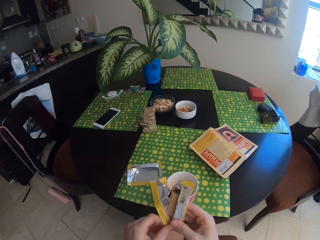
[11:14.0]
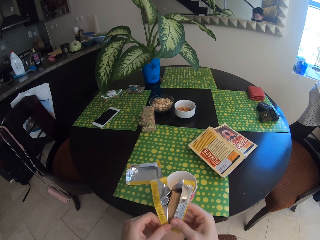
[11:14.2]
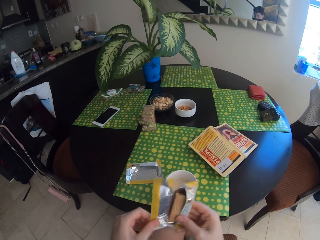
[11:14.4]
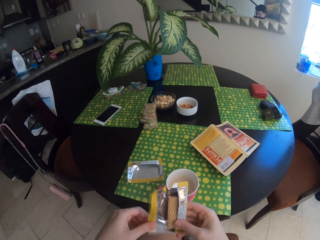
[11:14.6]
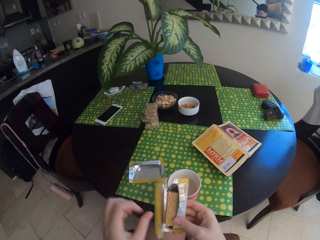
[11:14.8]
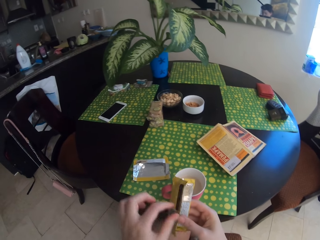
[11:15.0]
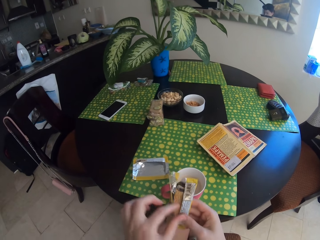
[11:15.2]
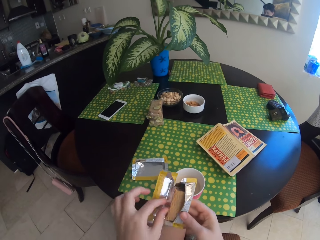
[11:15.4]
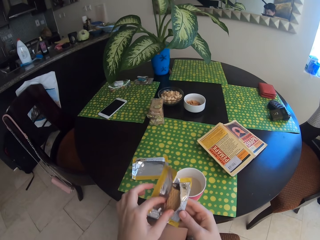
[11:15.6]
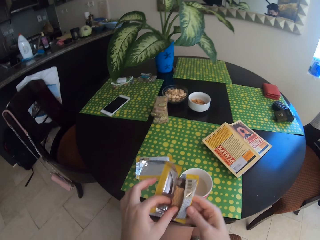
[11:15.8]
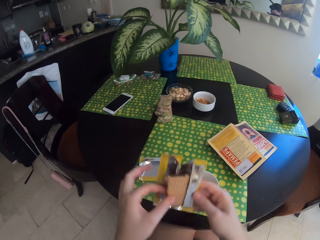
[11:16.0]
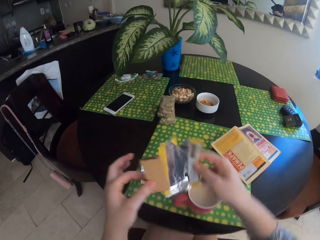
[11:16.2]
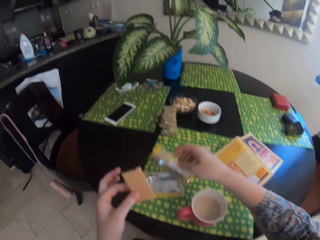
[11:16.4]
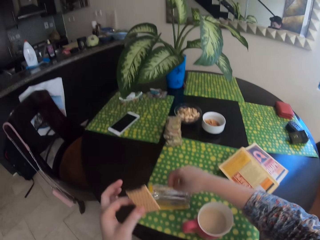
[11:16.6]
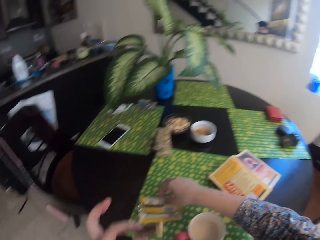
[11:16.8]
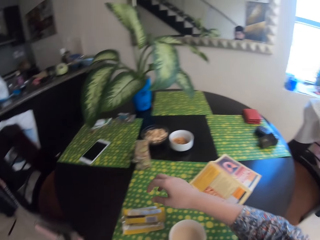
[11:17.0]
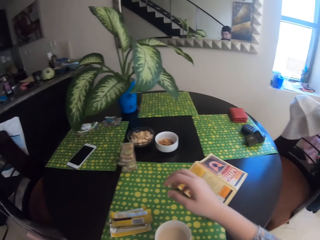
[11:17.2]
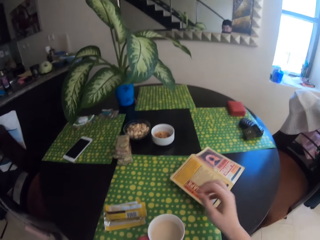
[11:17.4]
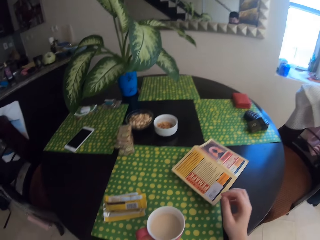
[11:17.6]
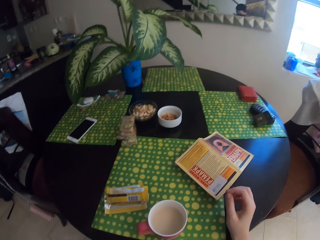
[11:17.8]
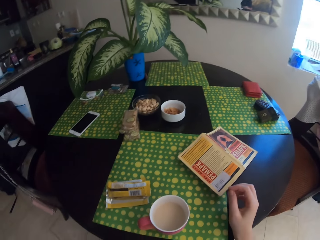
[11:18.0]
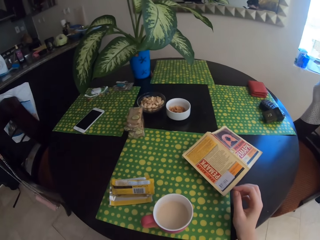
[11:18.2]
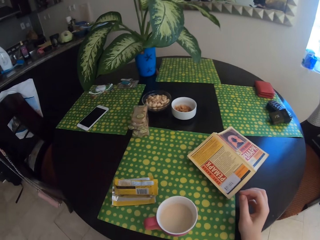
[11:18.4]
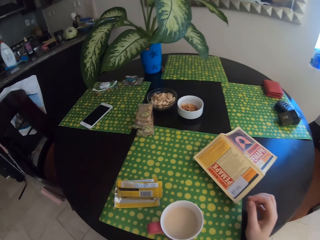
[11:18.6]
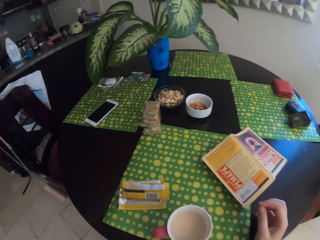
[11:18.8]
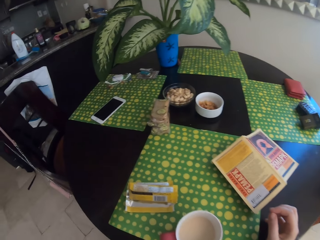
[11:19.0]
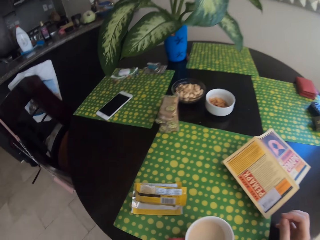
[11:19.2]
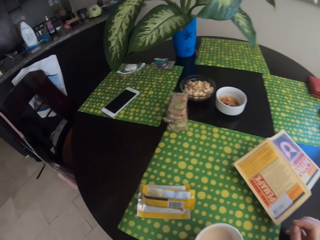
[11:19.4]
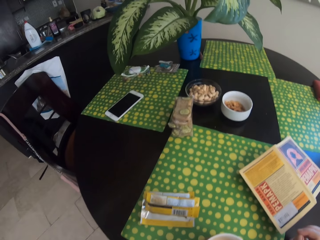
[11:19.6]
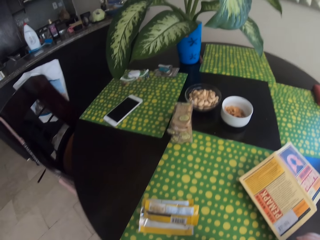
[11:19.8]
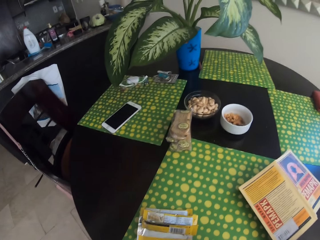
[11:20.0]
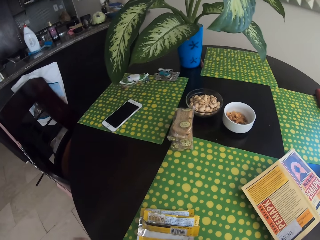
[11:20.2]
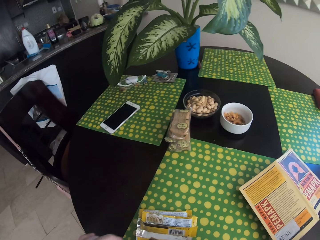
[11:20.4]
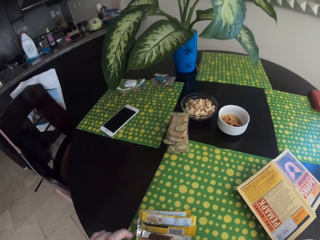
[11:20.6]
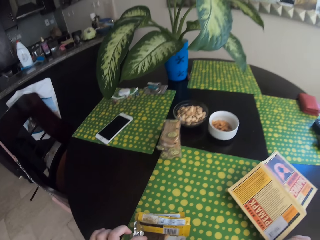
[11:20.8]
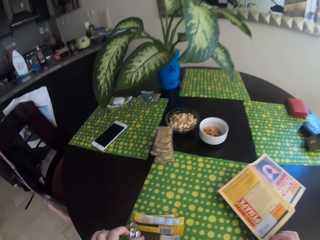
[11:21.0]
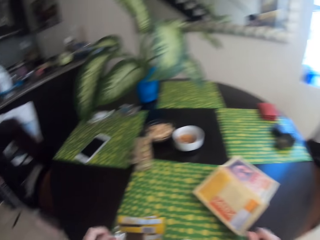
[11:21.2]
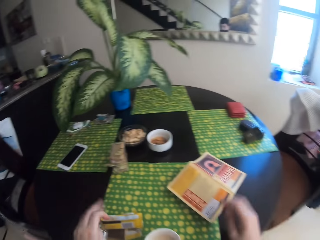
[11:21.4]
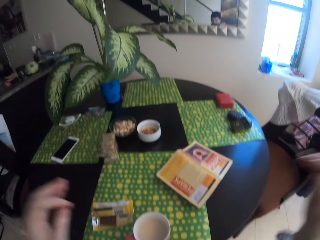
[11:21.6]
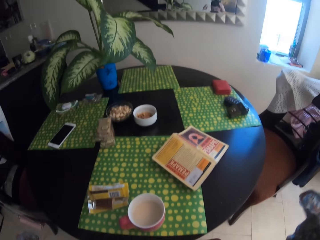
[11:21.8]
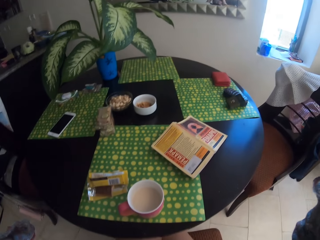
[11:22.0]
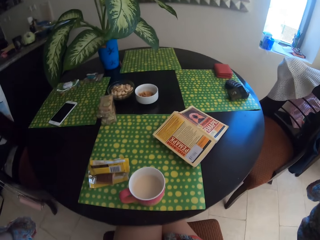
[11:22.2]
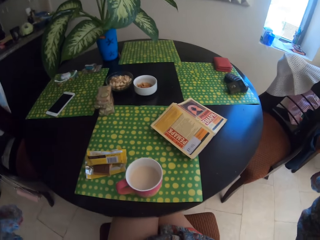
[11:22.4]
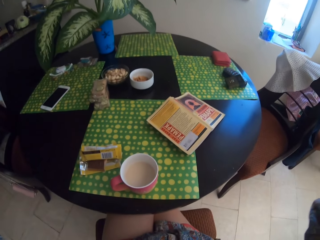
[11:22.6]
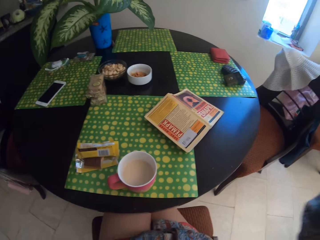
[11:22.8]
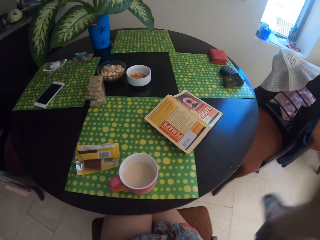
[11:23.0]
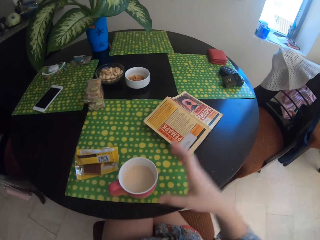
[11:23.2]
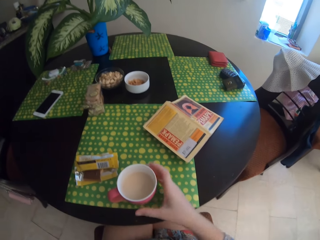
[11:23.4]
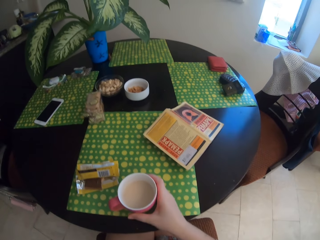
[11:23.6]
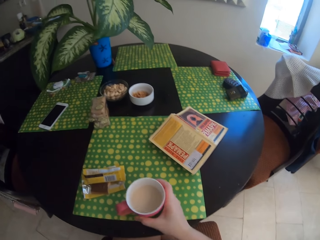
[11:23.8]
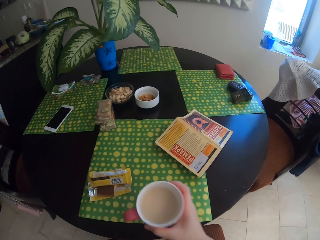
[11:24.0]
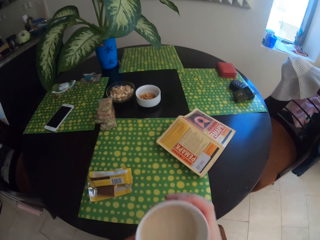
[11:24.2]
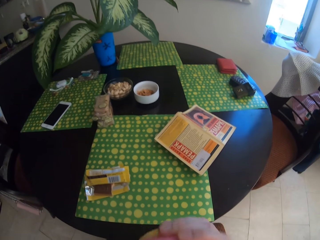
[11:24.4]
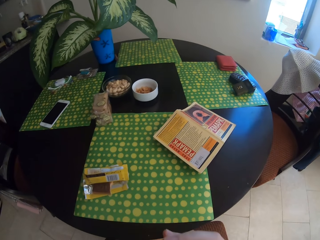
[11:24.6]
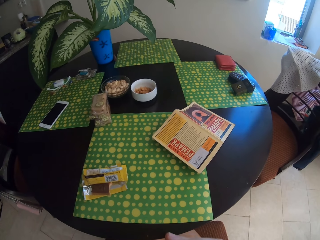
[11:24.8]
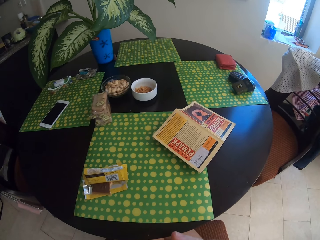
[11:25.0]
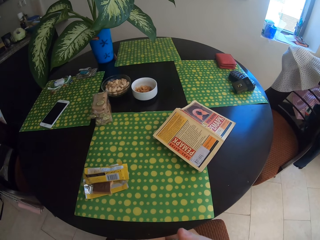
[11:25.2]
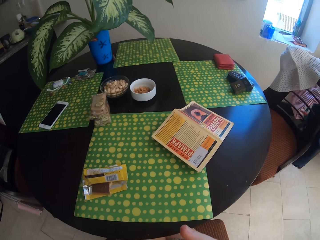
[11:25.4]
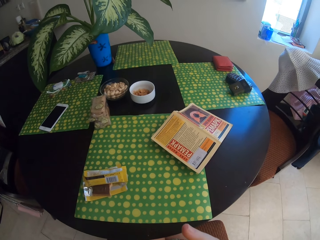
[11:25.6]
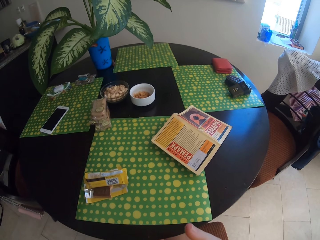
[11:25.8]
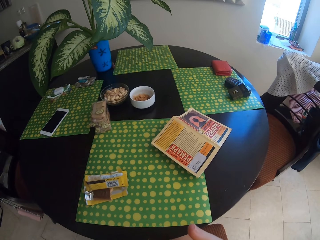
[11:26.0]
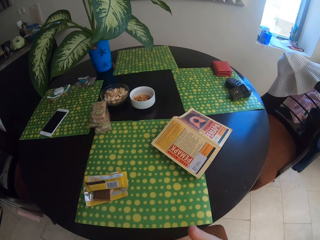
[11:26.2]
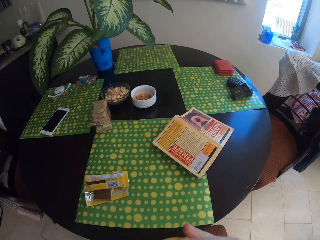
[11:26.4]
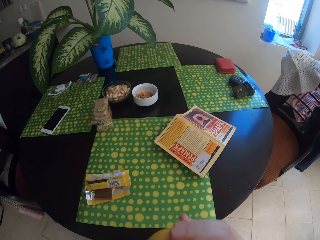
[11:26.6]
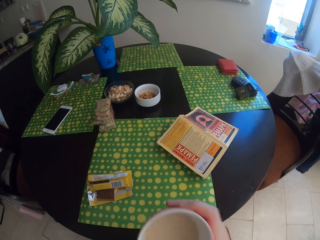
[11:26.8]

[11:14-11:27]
The camera wearer opens the chocolate. They put paper on the table. They eat the chocolate. They raise their hands up. They drink tea.

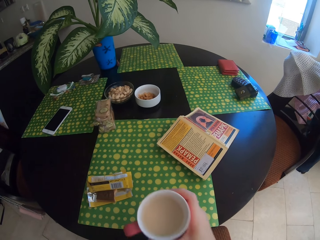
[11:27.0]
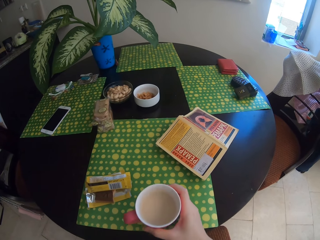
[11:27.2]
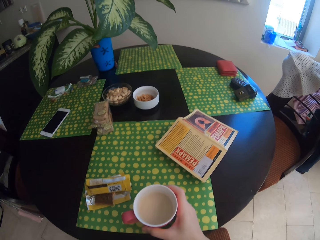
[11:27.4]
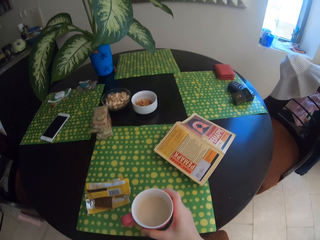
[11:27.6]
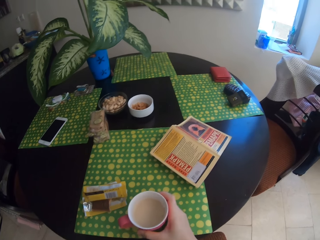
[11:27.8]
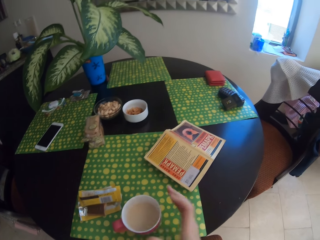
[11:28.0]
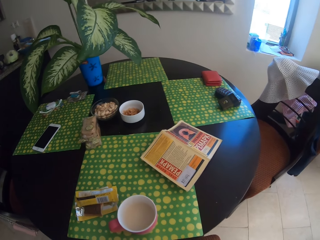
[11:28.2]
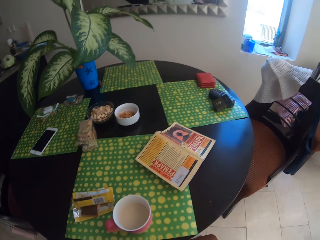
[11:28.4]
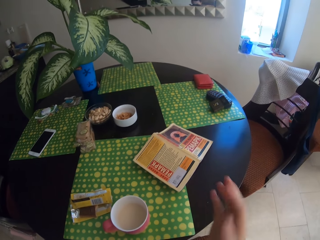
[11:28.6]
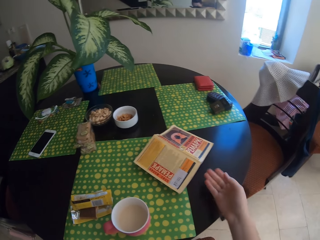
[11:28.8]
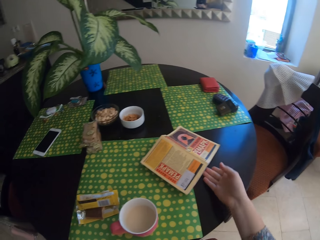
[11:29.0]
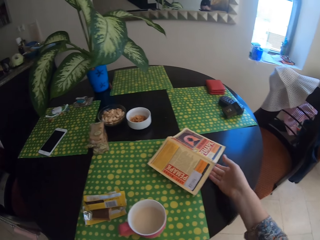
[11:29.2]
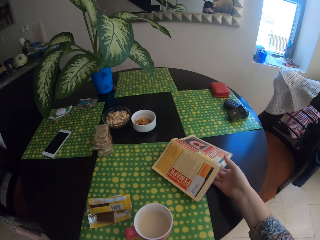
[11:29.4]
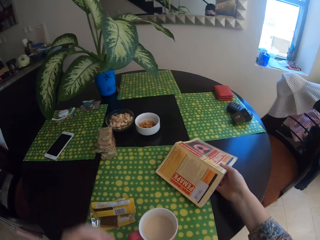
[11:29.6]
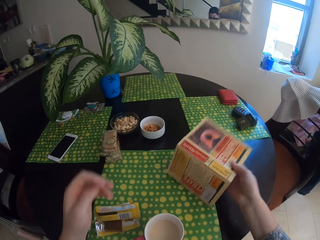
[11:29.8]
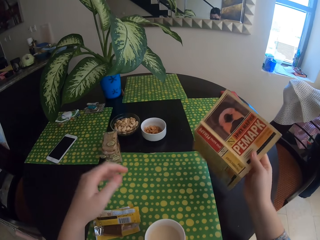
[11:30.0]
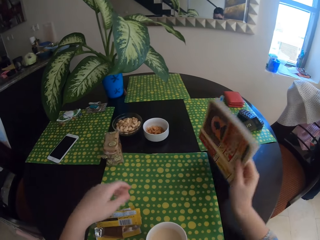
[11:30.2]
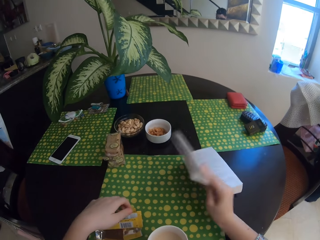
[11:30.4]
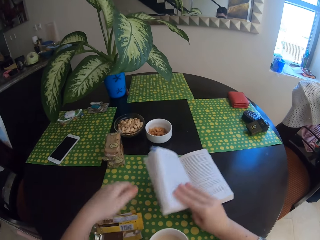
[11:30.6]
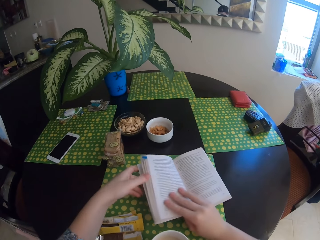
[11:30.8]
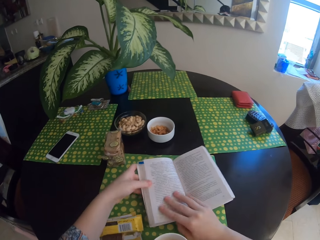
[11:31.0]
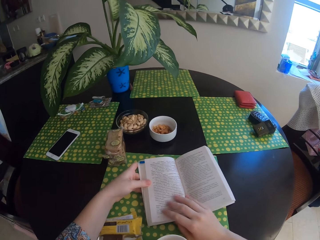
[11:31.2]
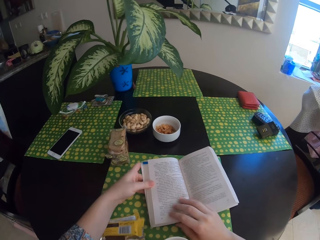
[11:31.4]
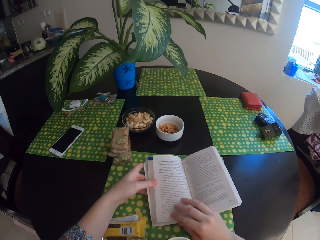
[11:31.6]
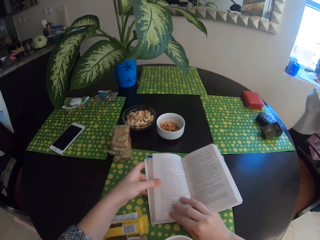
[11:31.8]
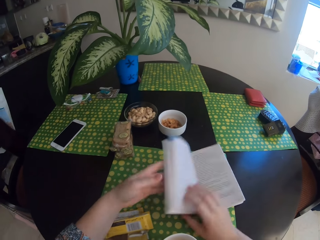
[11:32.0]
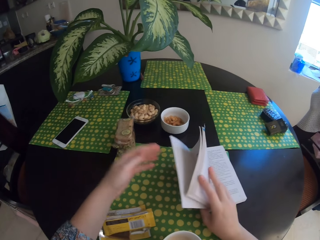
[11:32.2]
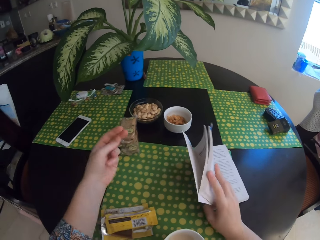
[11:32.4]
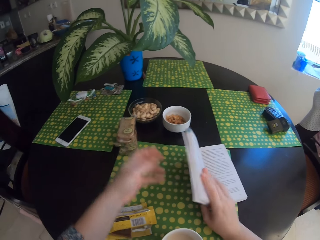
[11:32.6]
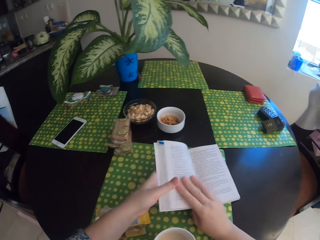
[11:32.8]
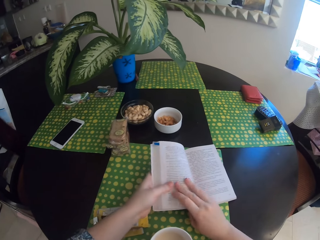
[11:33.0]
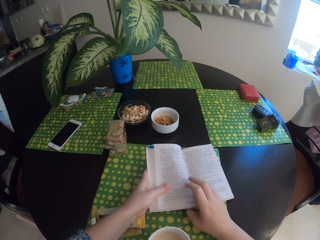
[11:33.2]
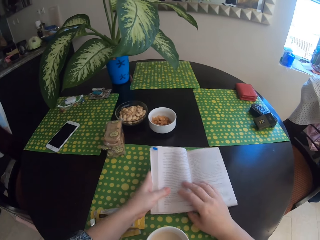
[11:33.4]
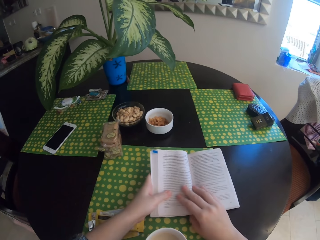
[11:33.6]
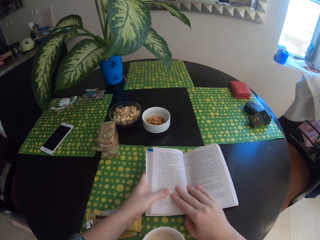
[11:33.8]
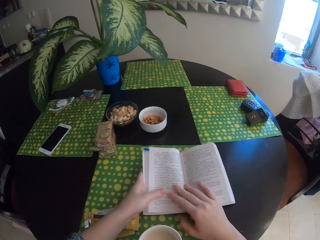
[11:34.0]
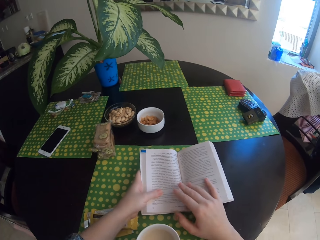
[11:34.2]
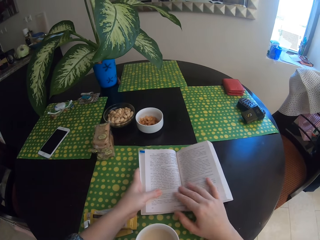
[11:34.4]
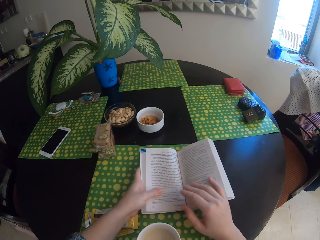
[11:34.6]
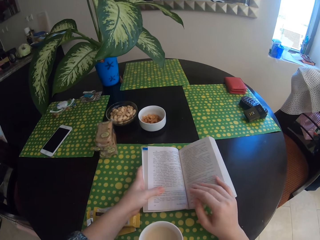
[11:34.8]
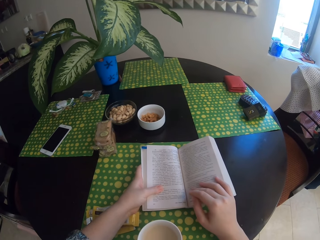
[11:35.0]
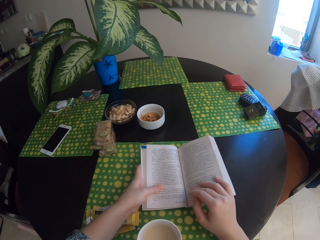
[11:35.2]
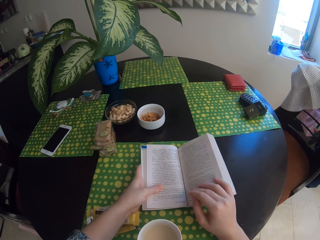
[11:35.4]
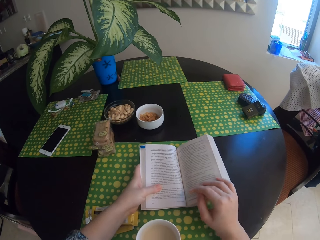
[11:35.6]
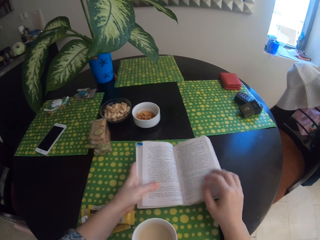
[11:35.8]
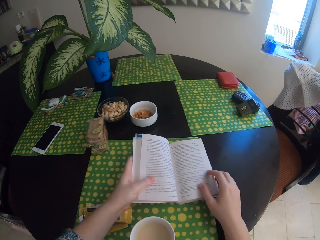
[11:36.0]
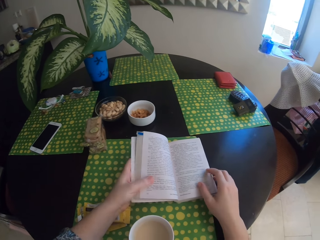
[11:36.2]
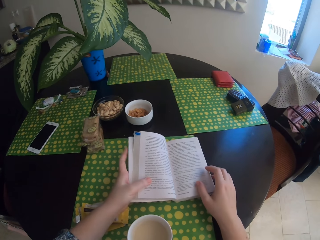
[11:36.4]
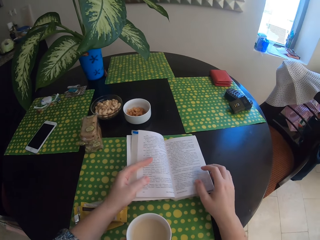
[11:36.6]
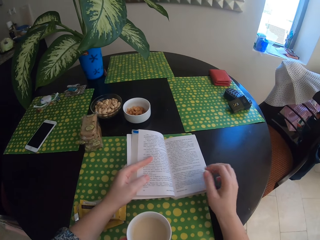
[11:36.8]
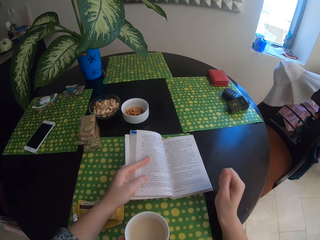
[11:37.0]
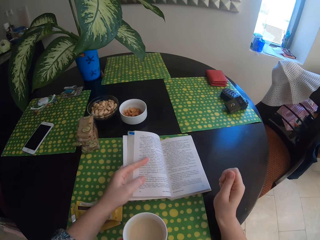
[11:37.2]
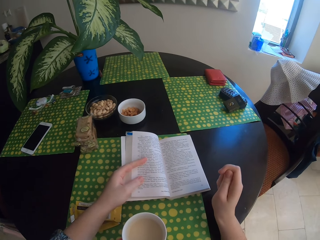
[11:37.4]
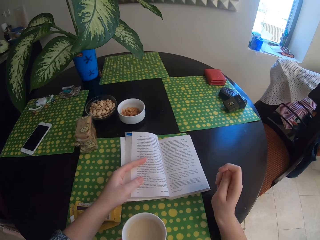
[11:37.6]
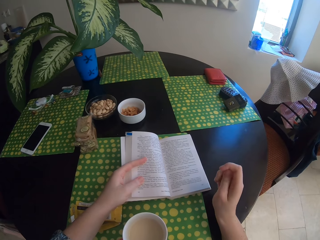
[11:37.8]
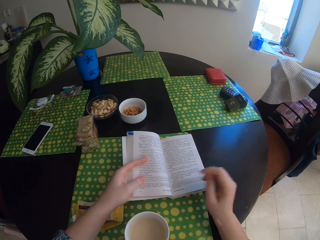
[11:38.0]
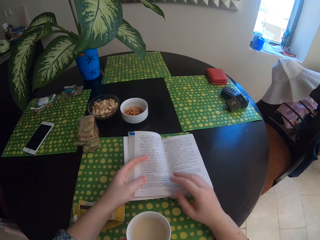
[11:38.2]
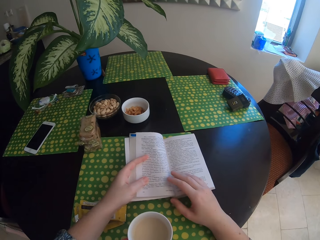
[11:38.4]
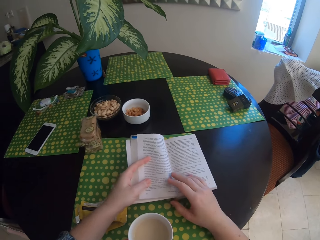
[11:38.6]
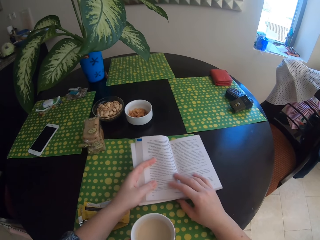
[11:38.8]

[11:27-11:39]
The camera wearer puts the cup on the table. They take the book. They touch the book. They read the book.
